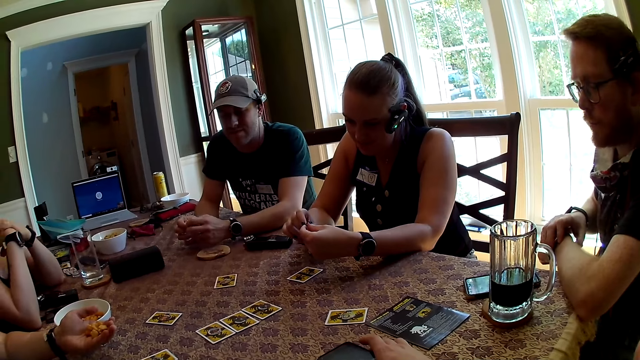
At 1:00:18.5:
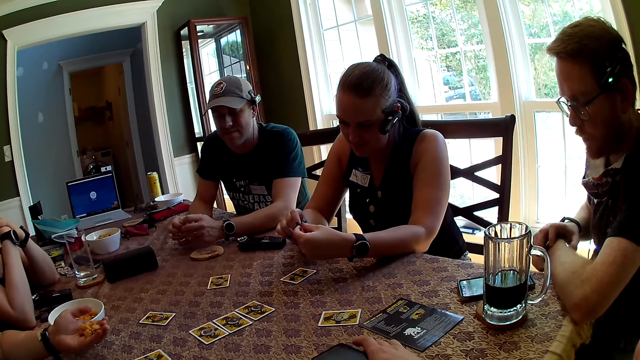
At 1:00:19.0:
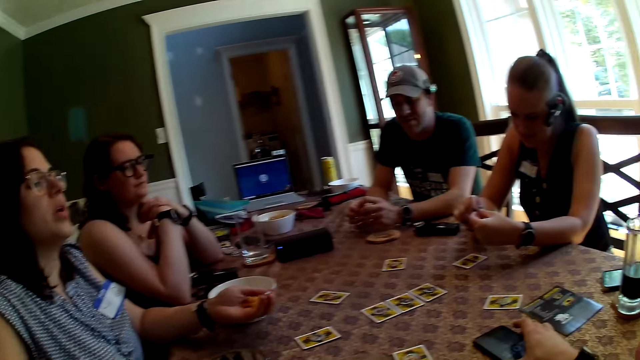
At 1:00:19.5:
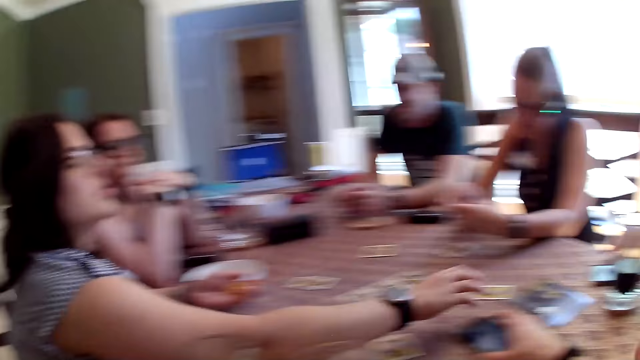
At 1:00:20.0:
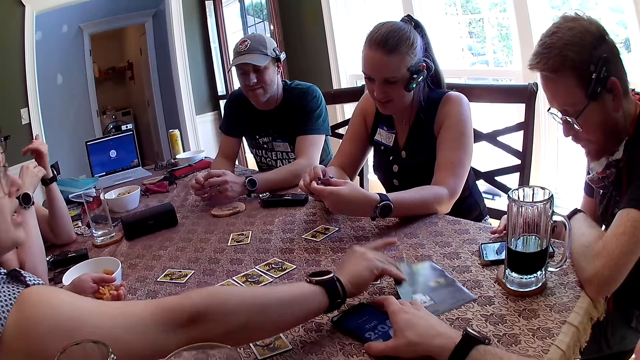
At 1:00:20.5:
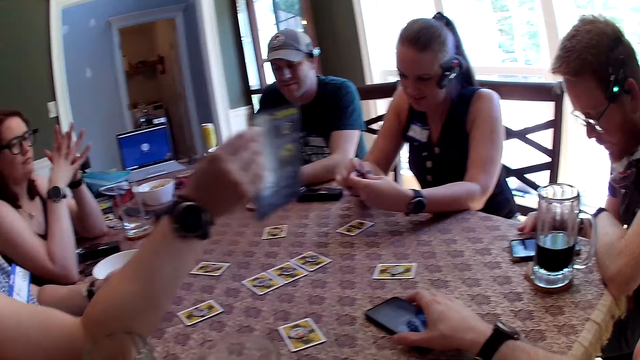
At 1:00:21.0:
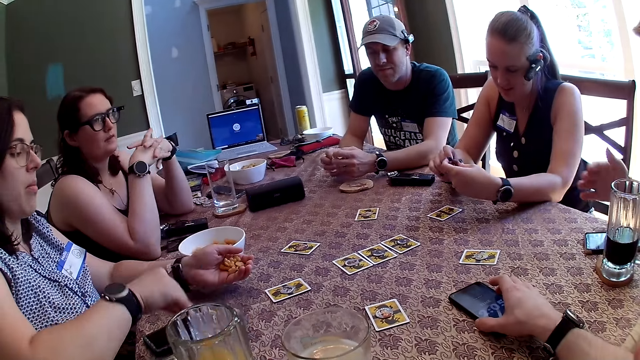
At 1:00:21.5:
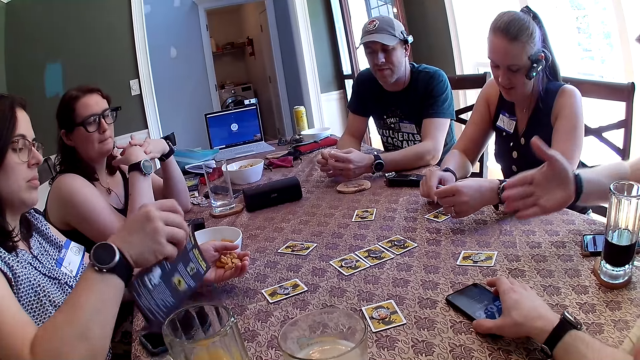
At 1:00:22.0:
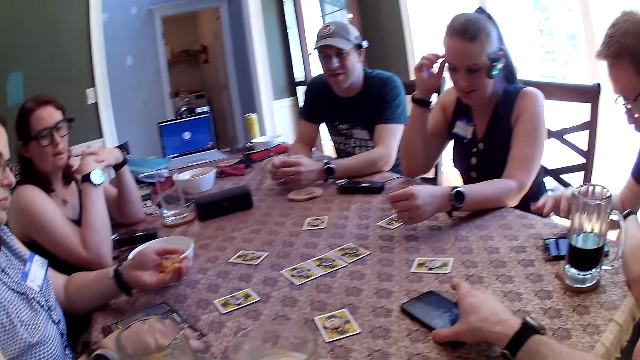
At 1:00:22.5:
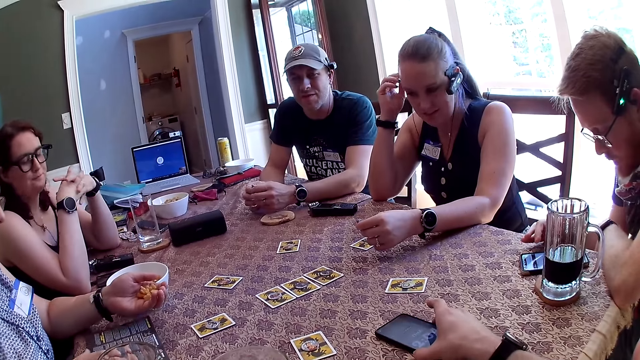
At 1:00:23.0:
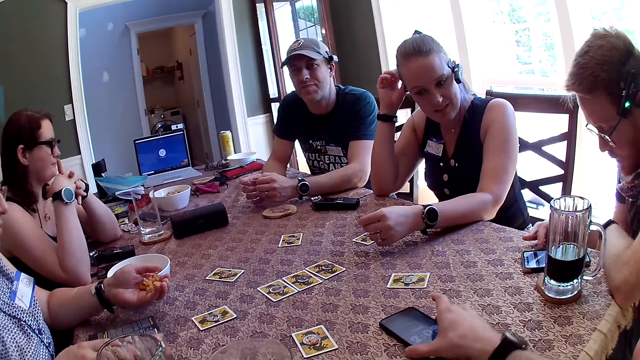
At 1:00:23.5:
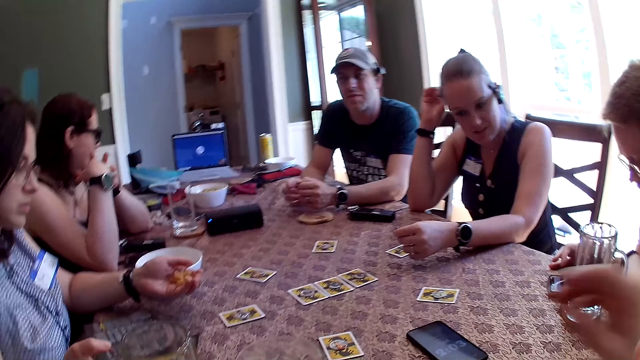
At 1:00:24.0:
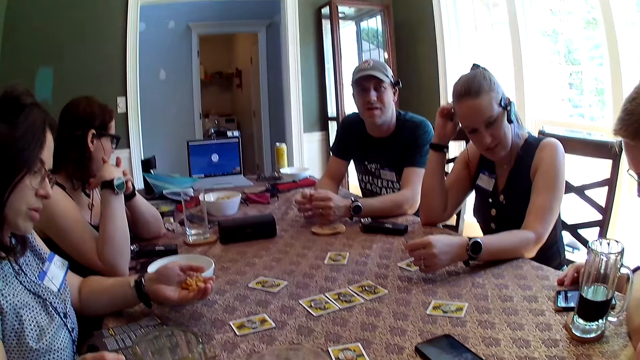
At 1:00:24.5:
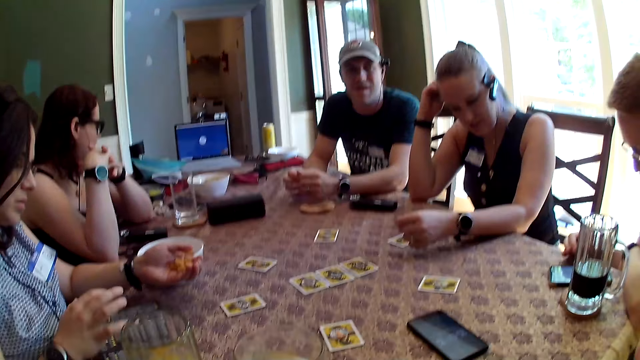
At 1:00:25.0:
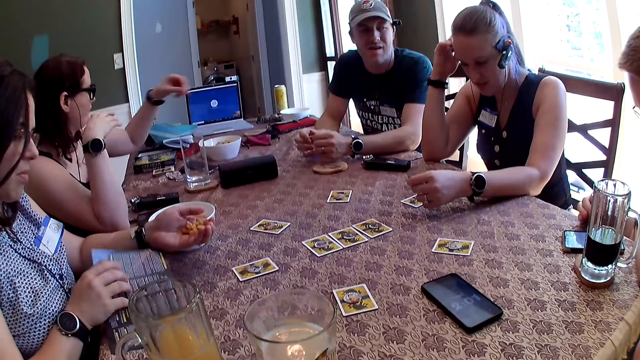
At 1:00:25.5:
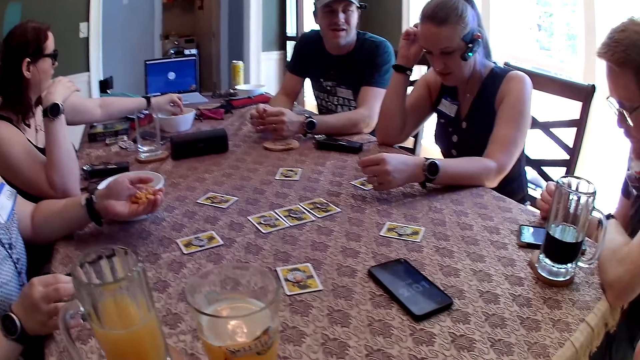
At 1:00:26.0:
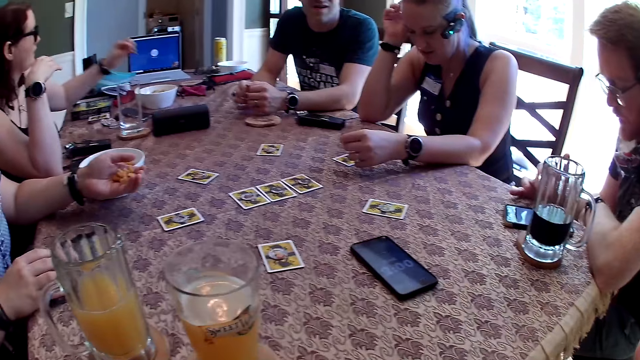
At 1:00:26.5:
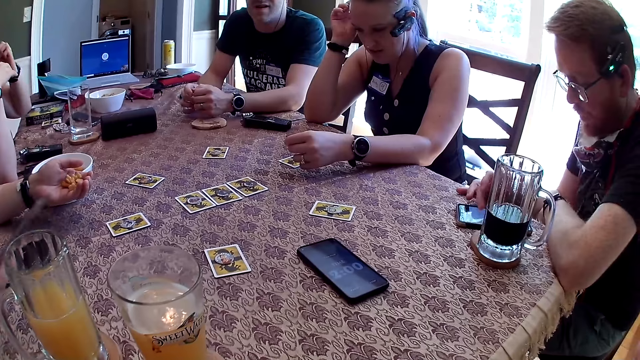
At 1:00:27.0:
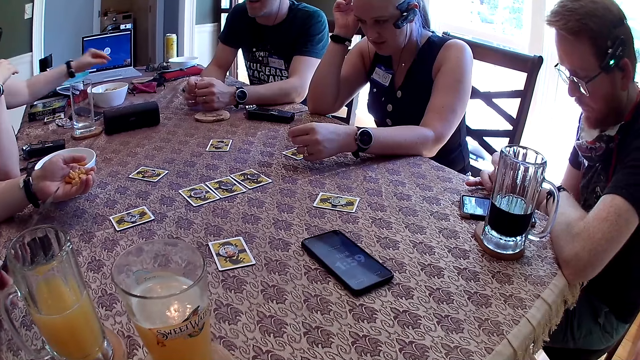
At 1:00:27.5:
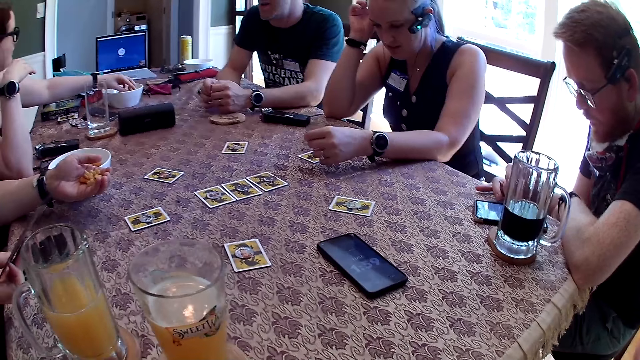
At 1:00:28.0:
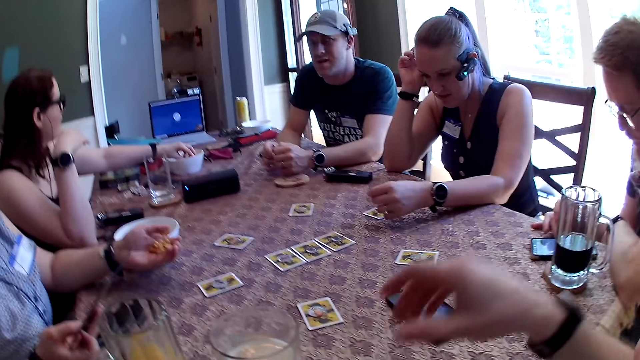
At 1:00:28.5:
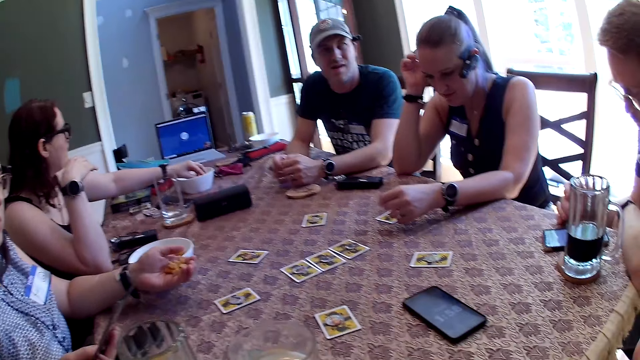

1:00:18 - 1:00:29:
The woman speaks to the group of people at the table. The woman picks up the card game manual from the table with her right hand. The man operates the phone on the table with his right hand. The man speaks to the group of people at the table. The woman drops the card game manual on the table with her right hand. The woman opens the card game manual on the table with her right hand. The camera wearer adjusts his phone on the table with his right hand. He looks around the table. He speaks to the group of people at the table. Another woman picks up some cheese puffs in the snack bowl with her left hand. The other woman eats the cheese puffs in her left hand.

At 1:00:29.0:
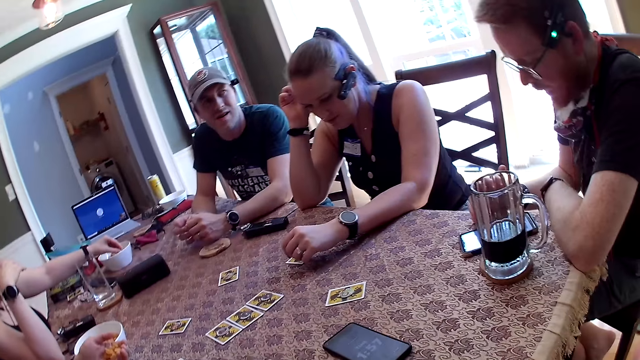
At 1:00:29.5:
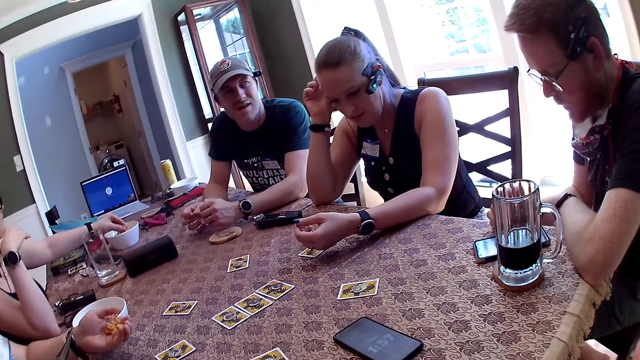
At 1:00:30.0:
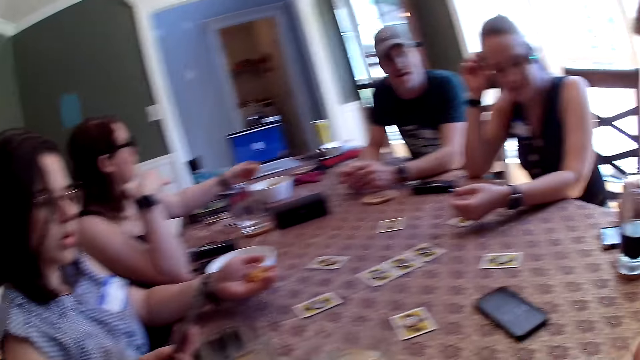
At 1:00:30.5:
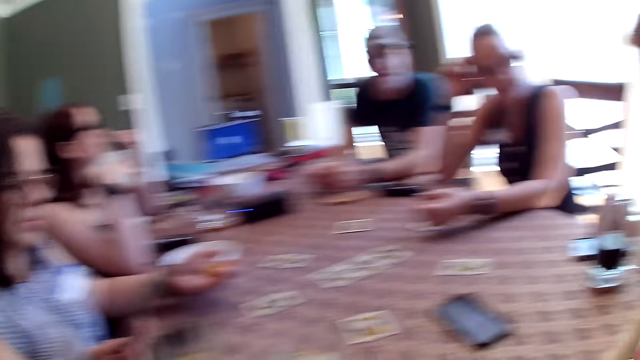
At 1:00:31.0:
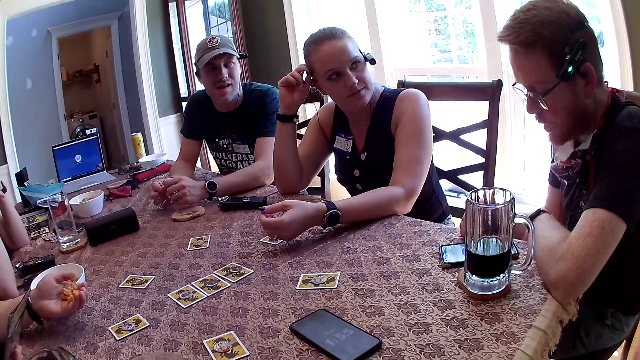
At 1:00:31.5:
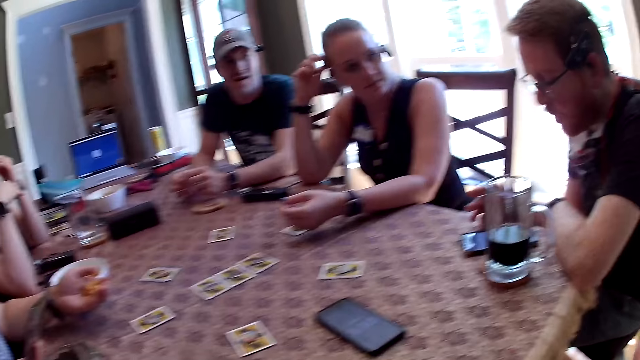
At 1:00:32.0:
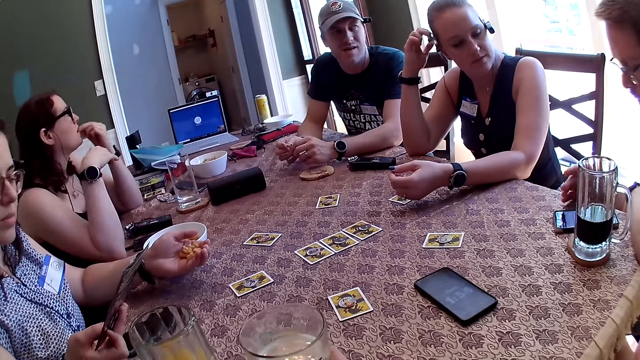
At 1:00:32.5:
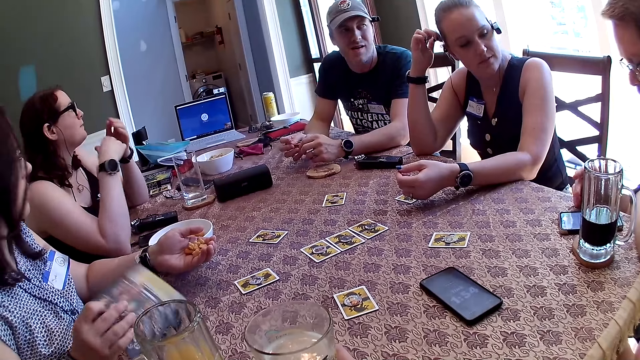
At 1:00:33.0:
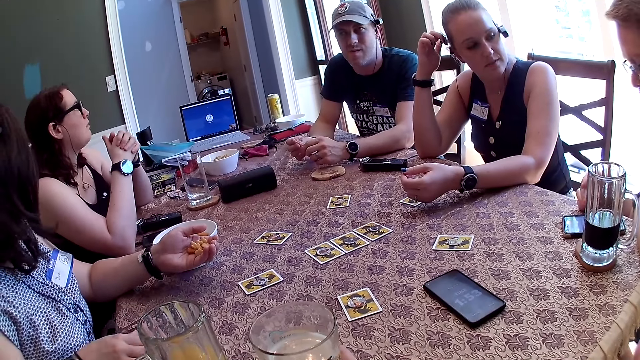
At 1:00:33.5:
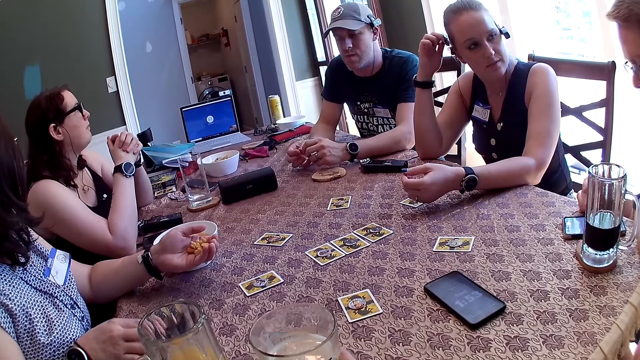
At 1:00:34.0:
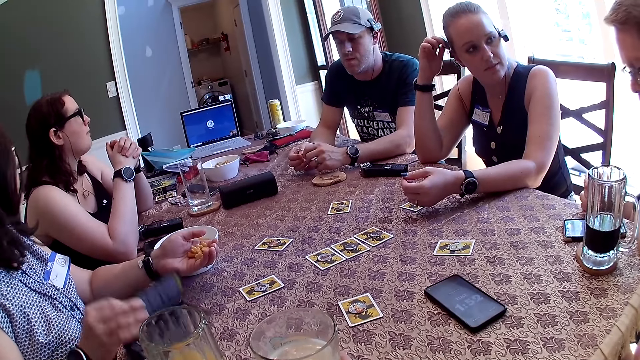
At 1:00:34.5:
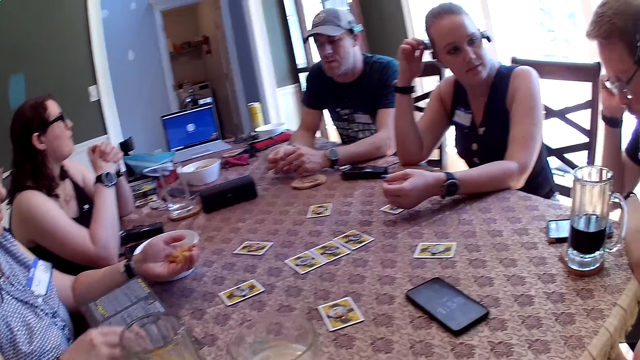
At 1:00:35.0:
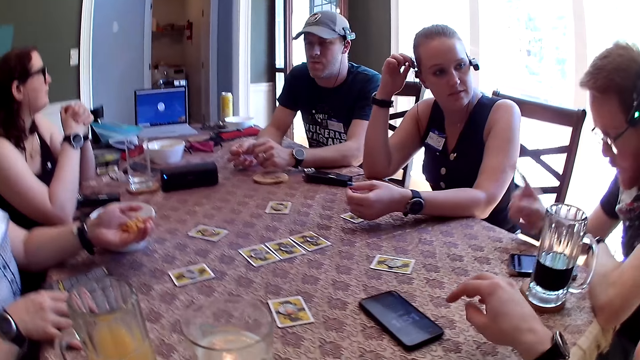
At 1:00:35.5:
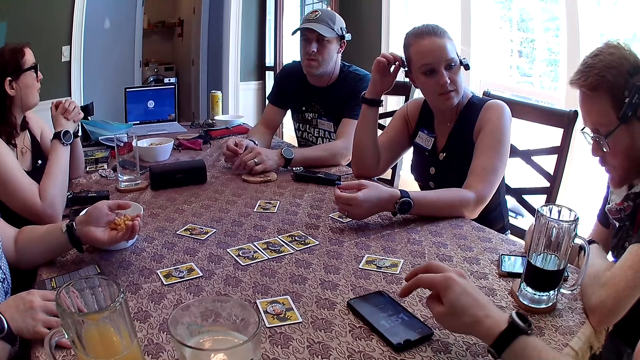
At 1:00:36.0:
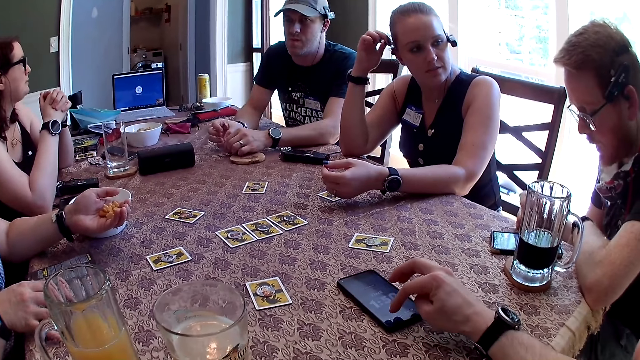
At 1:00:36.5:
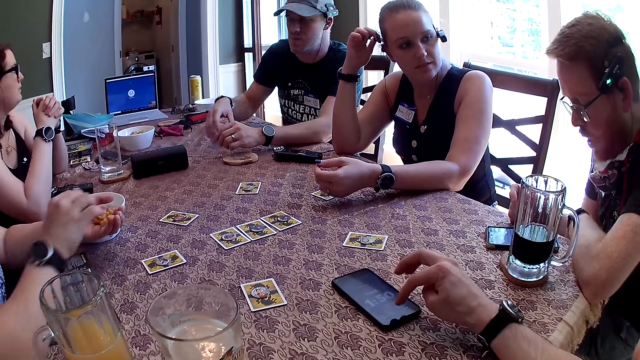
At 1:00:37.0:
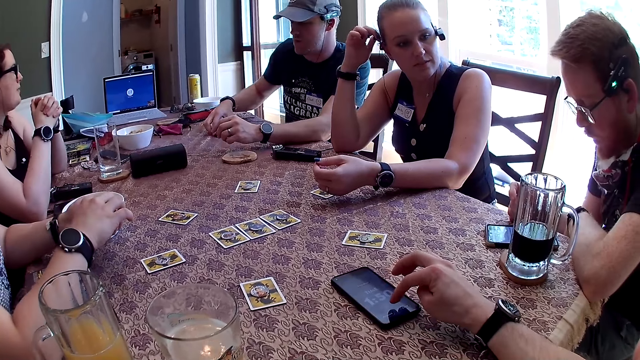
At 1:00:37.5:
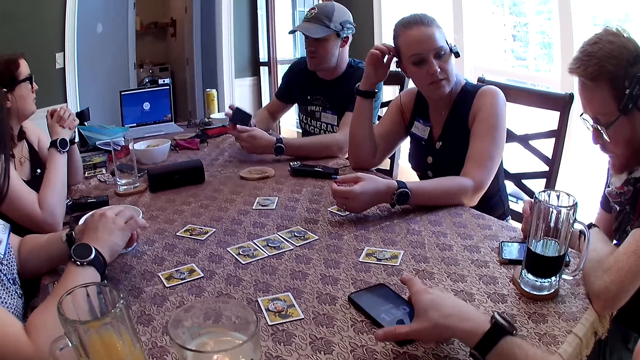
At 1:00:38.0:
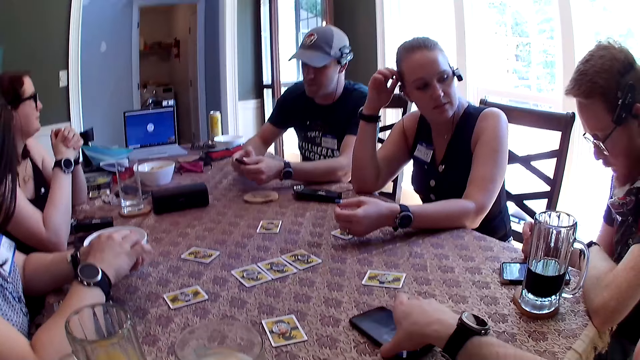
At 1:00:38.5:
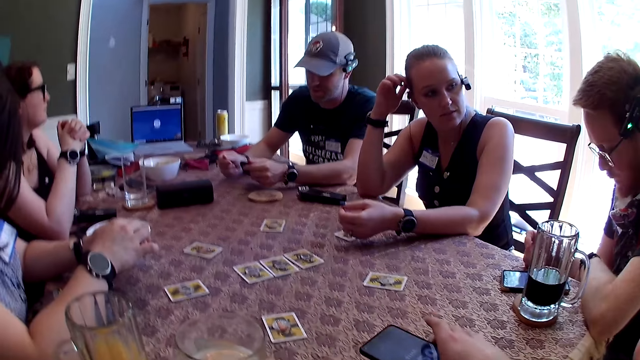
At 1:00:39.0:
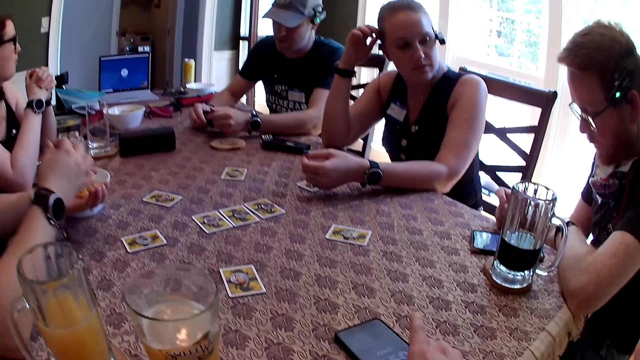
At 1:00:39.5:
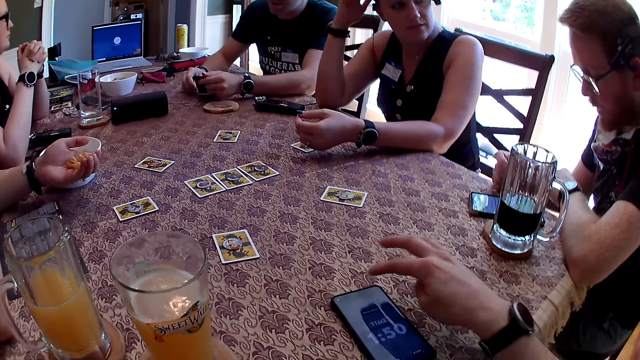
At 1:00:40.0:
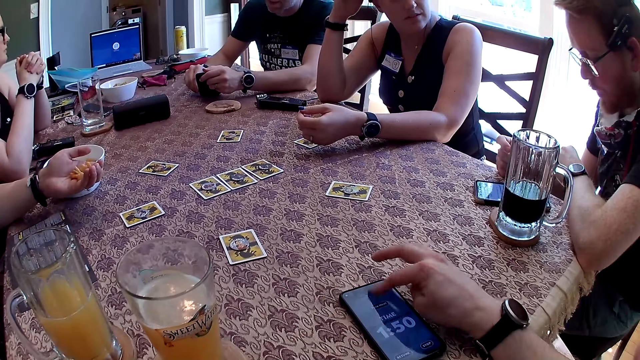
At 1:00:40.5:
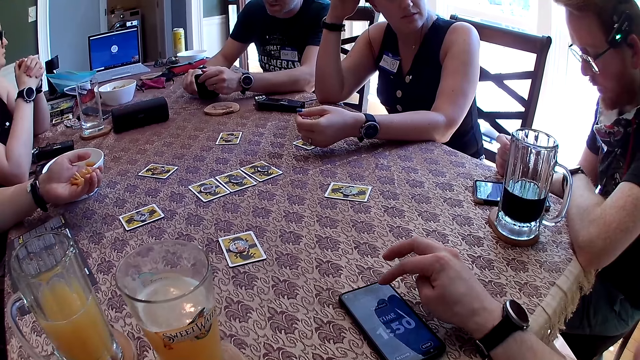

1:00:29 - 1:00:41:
The camera wearer looks around the table. The woman picks up some cheese puffs in the snack bowl with her left hand. The woman eats the cheese puffs in her left hand. The camera wearer operates the phone on the table with his right hand. The man picks up a phone on the table with his right hand. The camera wearer moves the phone on the table with his right hand. Another woman picks the cheese puffs in her left hand with her right hand. The man operates the phone with his hands. The other woman eats the cheese puffs in her right hand. The camera wearer operates the phone with his right hand.
